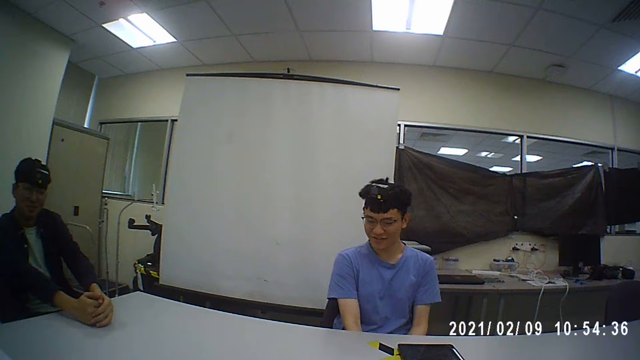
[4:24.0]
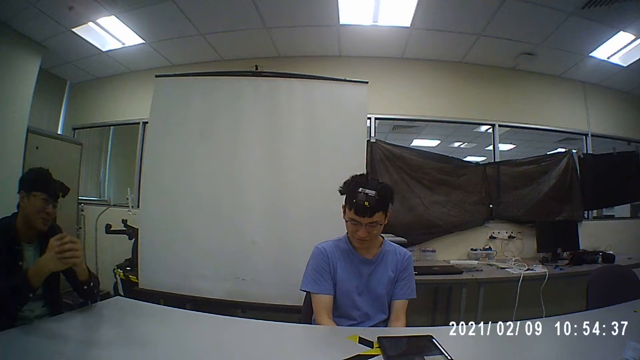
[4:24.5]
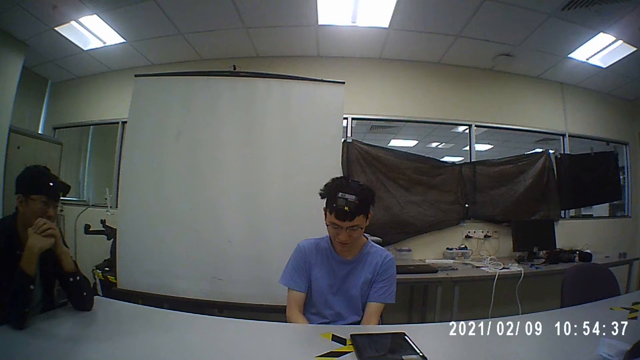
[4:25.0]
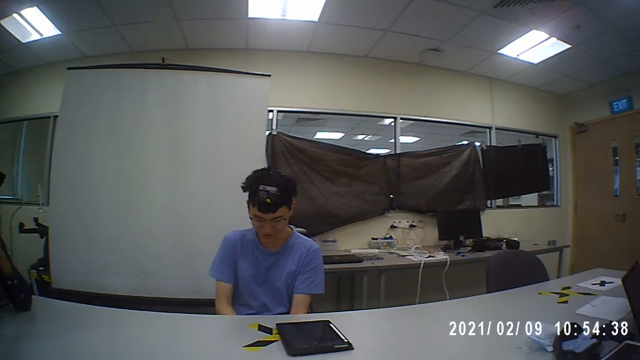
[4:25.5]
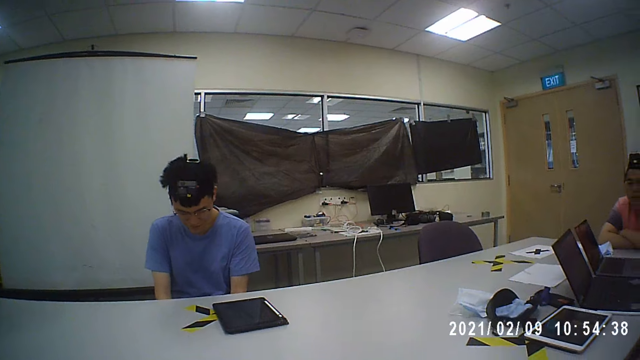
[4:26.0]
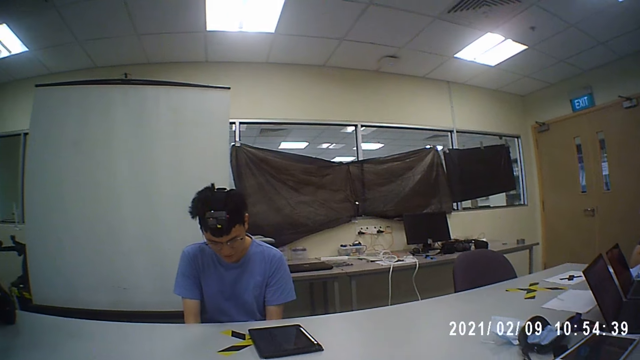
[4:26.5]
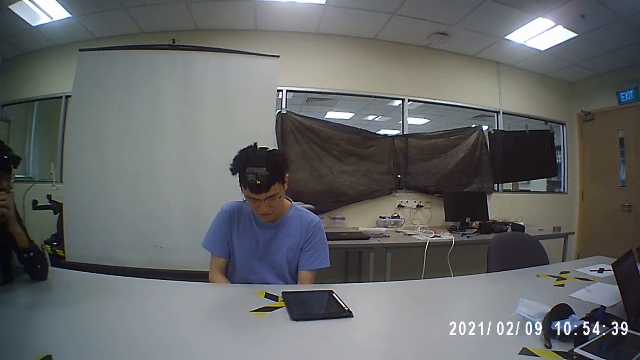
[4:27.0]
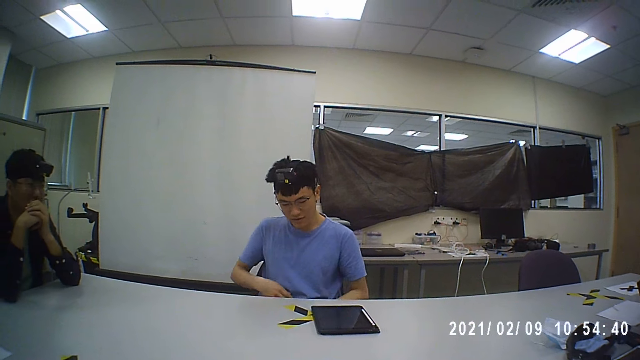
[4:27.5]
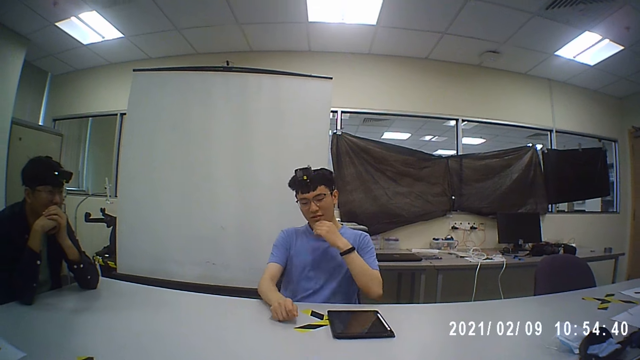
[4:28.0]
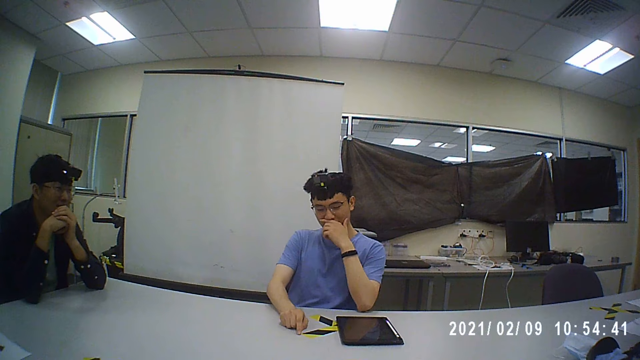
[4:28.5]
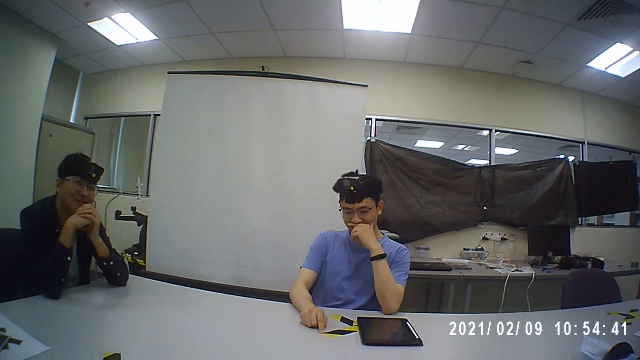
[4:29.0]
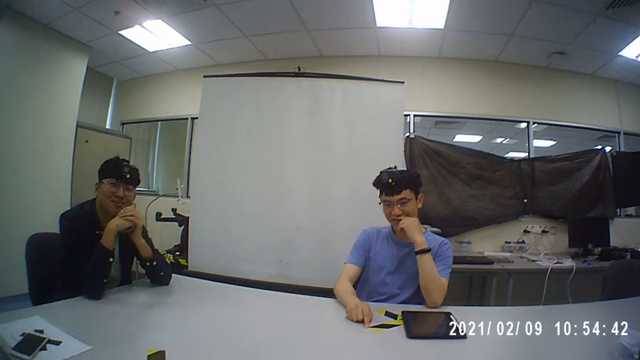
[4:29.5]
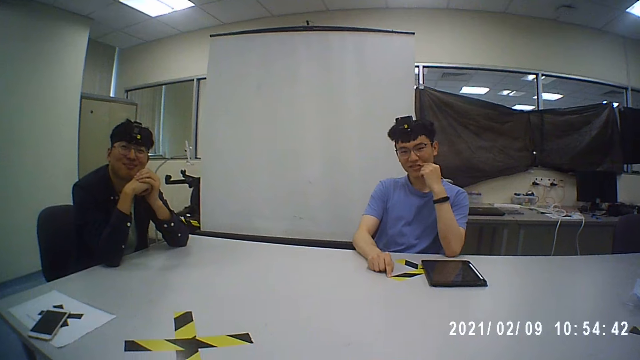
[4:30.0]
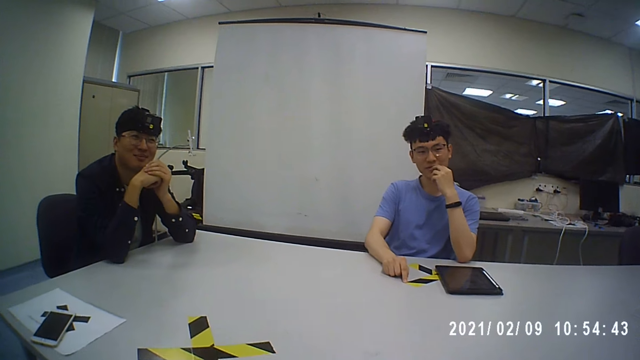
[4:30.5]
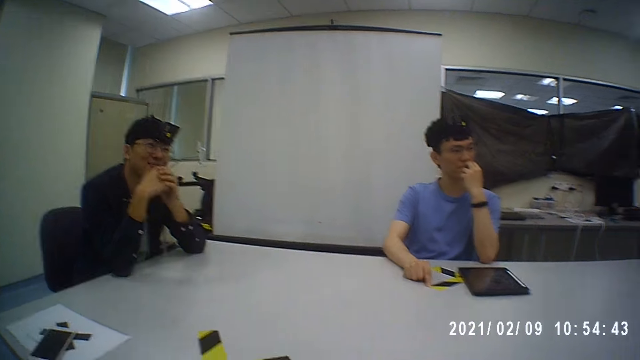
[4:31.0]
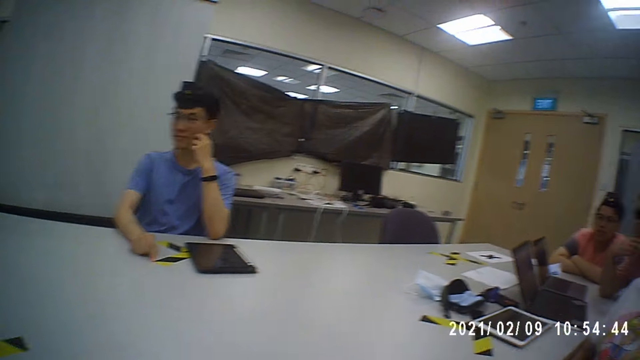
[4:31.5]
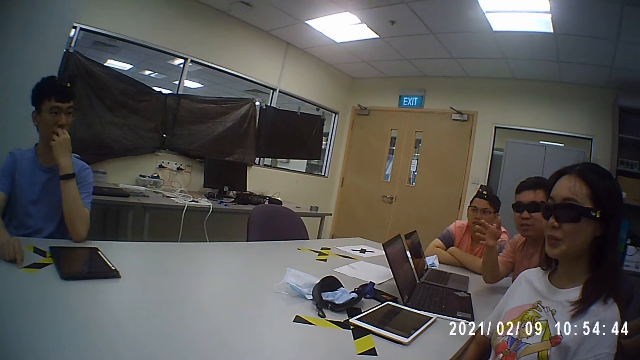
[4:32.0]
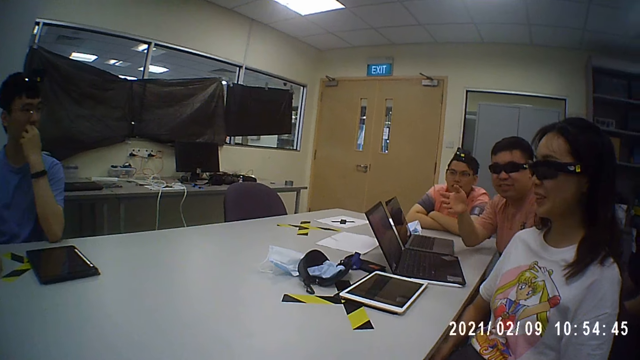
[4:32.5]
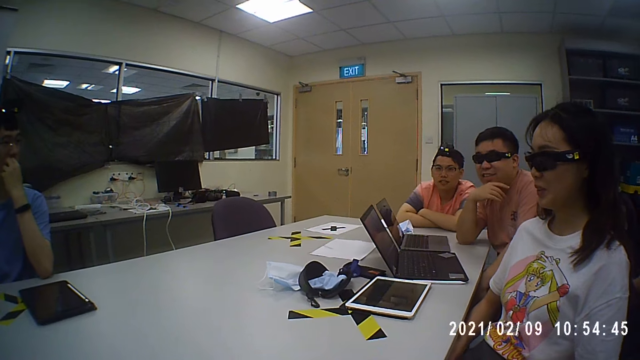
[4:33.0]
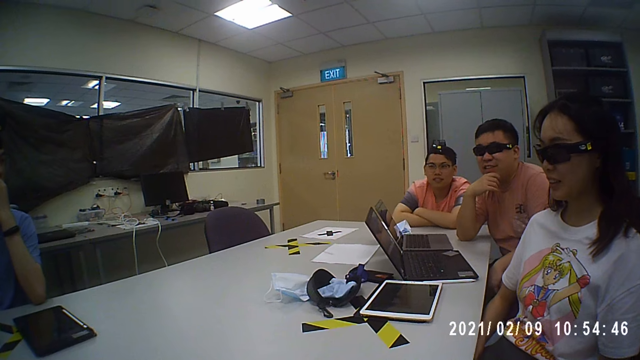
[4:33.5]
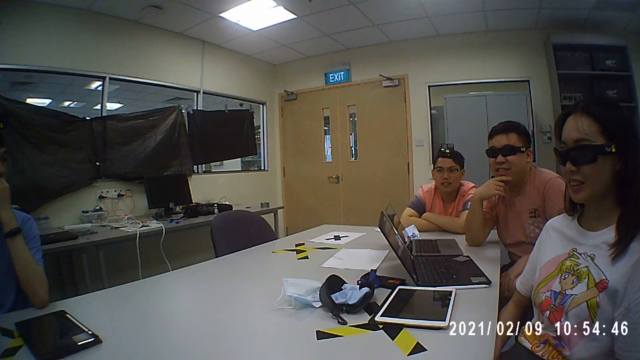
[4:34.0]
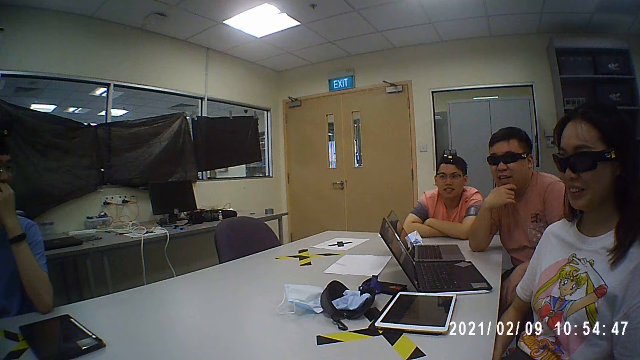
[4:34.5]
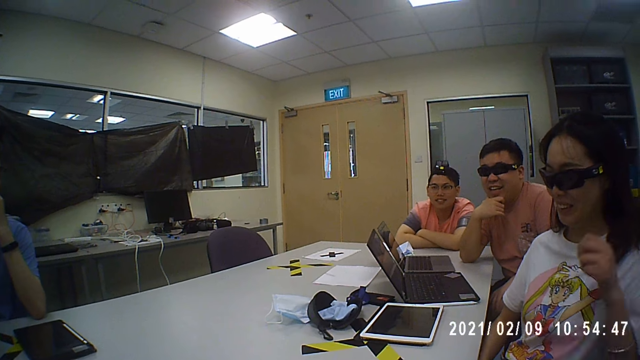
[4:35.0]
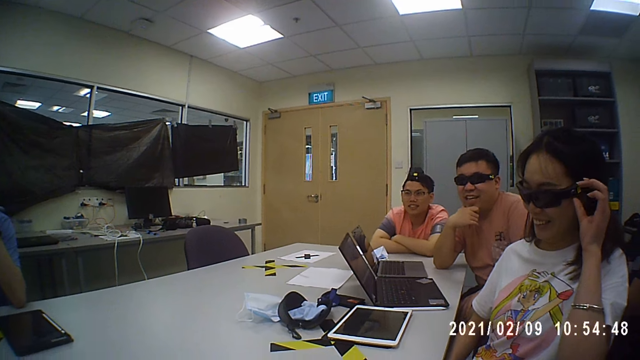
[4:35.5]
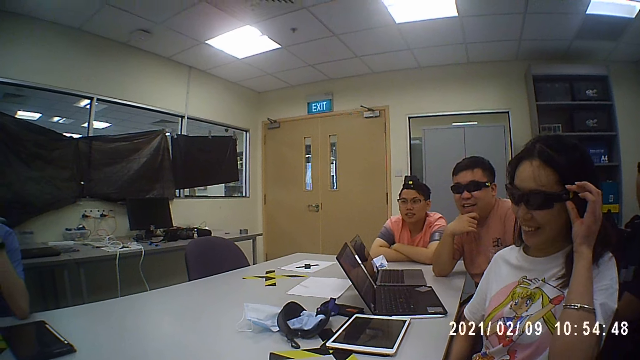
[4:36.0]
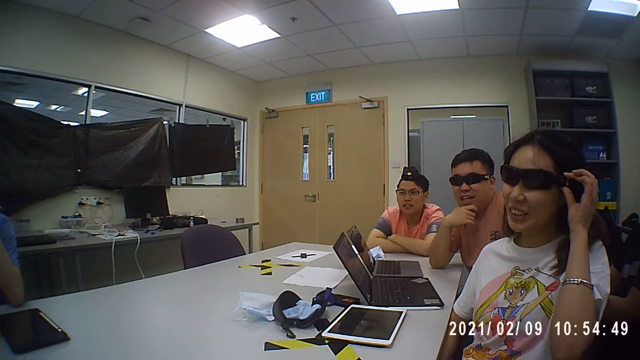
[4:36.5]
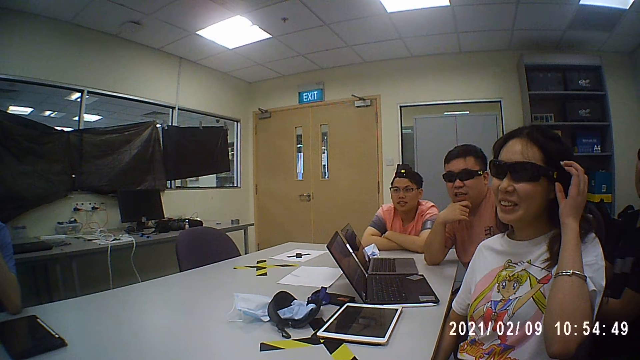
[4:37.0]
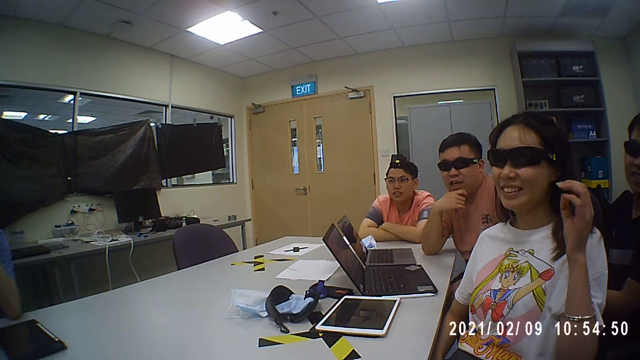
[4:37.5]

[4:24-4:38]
A man checks something. The camera wearer looks around the office. The man checks something. The man holds his mouth. The camera wearer looks around the office. They converse with the men and a woman. Another man moves his hand. The camera wearer converses with the men and the woman. The woman holds her glasses.

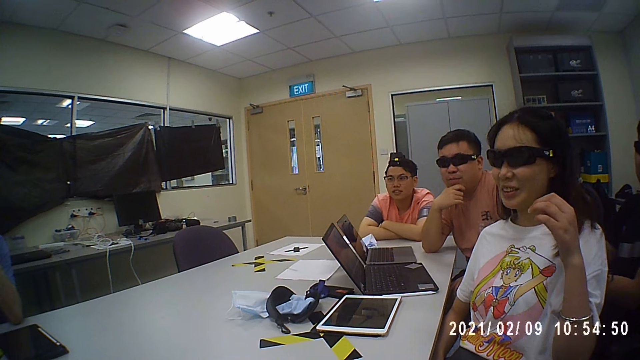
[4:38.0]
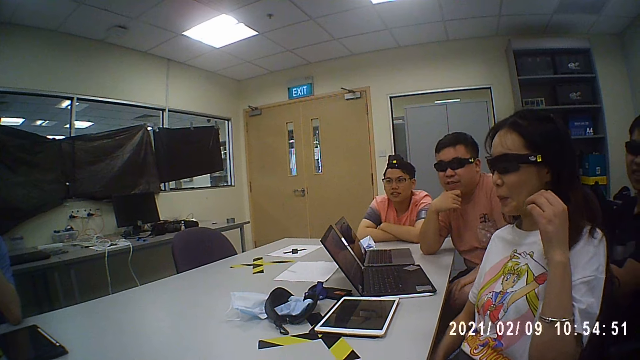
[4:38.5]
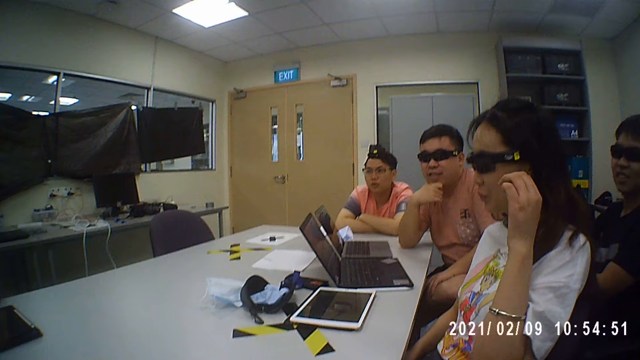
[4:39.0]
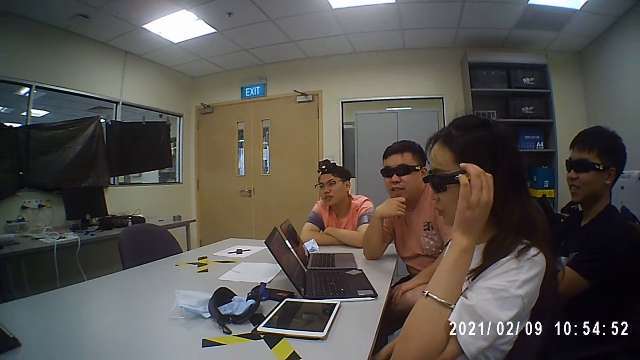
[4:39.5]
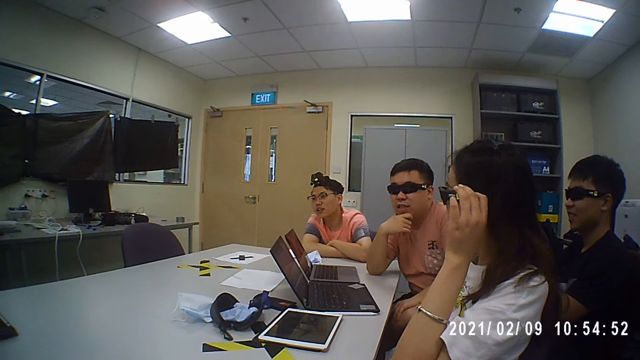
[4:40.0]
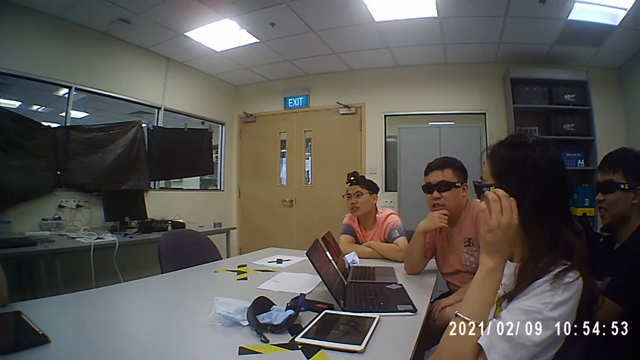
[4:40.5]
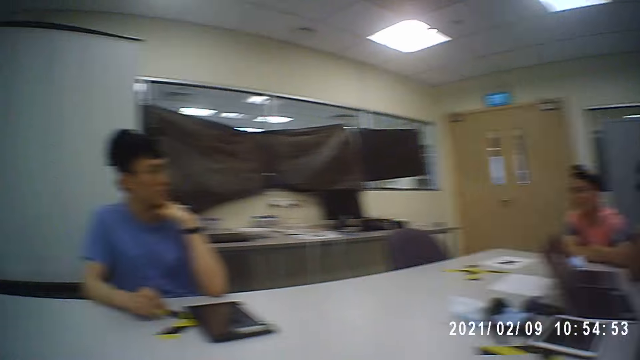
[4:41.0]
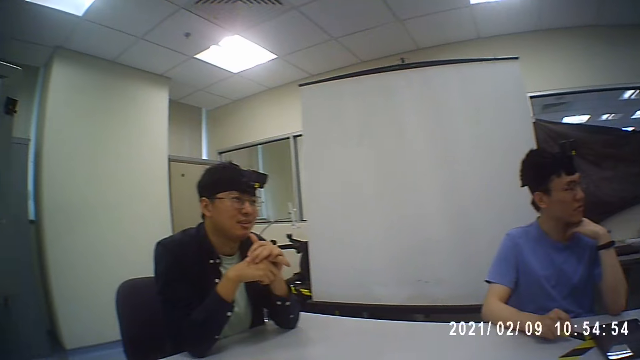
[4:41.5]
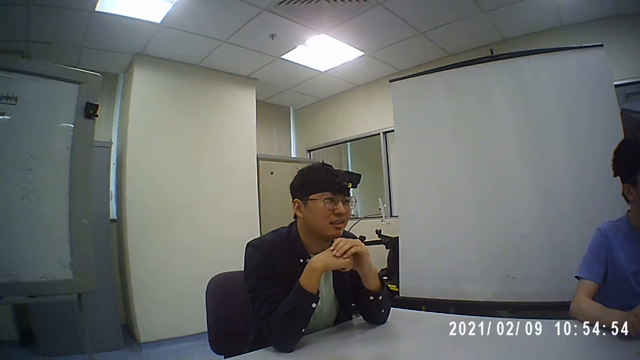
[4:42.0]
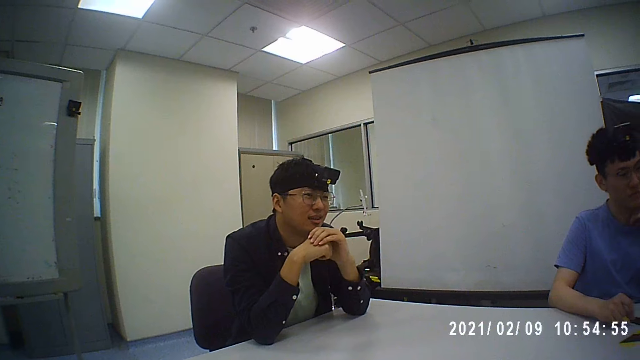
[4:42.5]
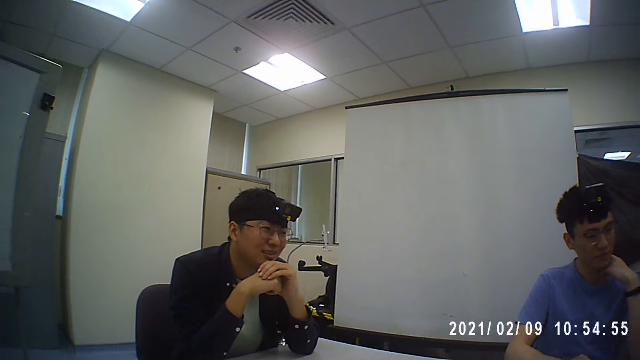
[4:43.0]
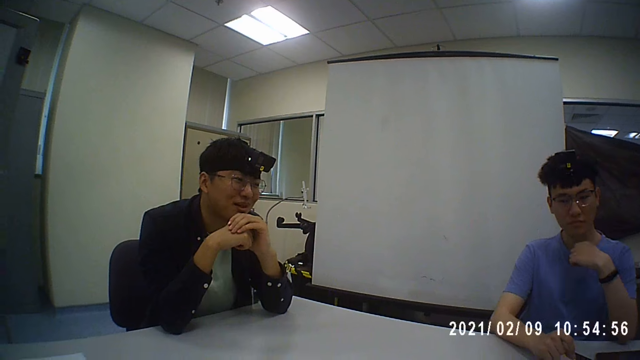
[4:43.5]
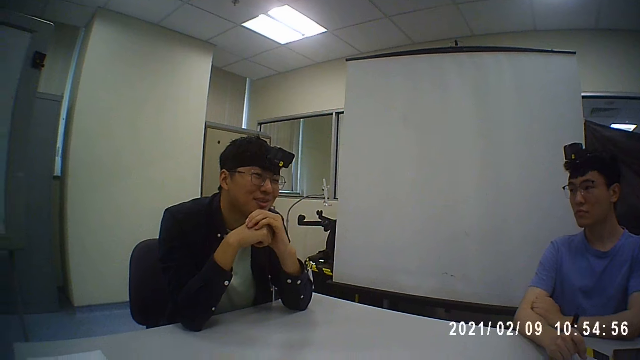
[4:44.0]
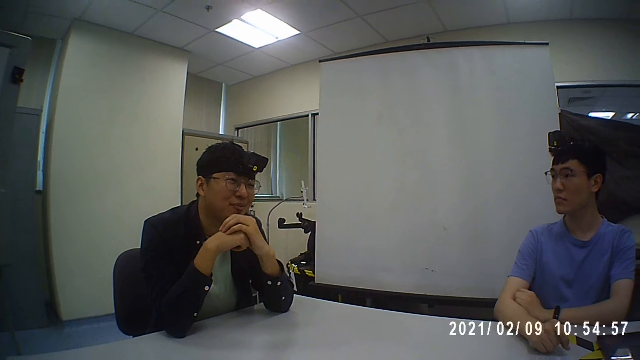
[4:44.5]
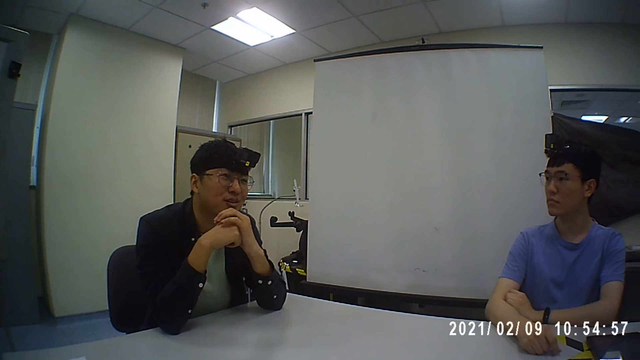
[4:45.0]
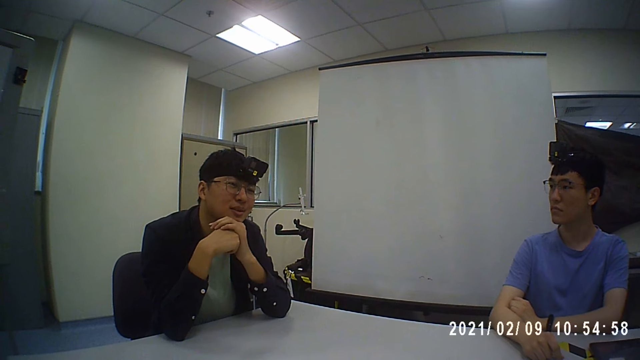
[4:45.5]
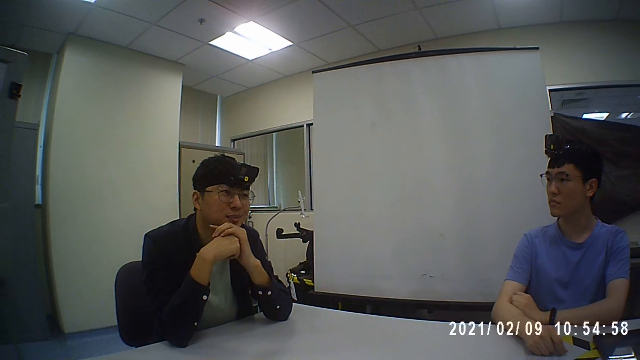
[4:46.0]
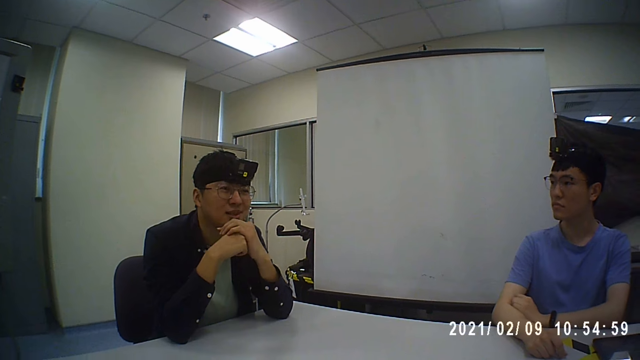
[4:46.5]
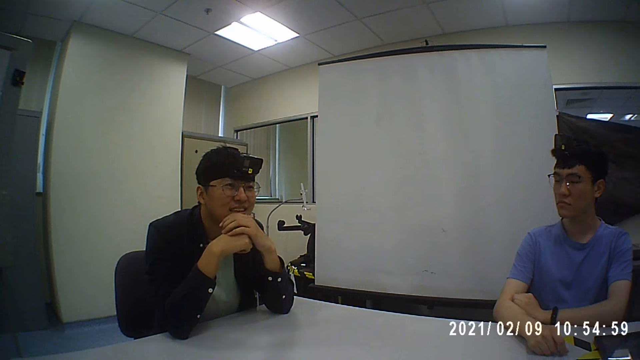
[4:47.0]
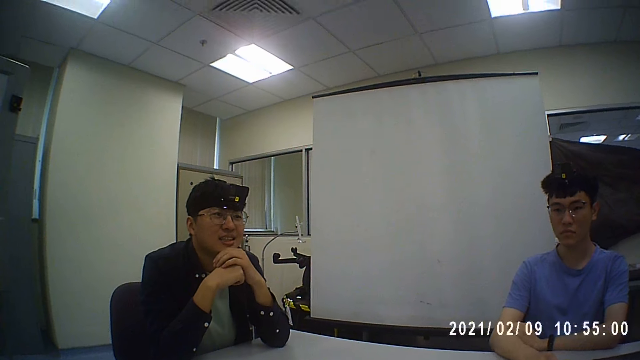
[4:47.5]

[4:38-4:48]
The camera wearer converses with the men and a woman. The woman holds her glasses. The camera wearer converses with the men and the woman.
